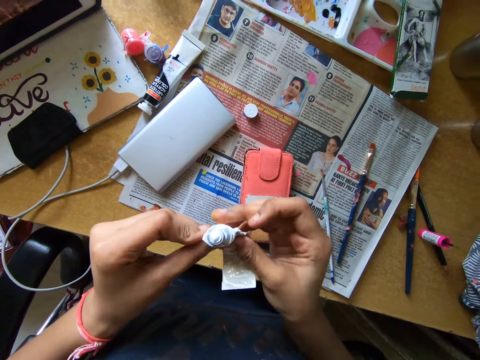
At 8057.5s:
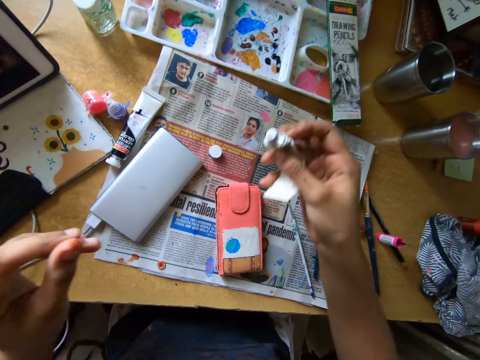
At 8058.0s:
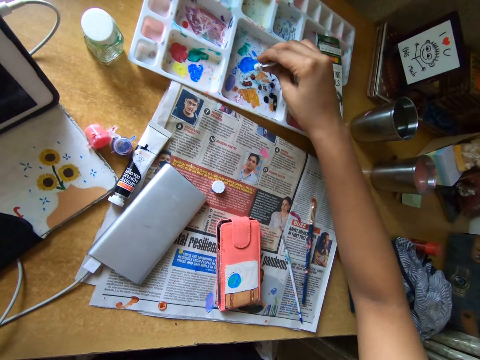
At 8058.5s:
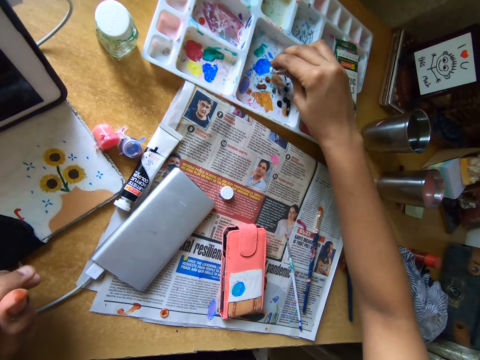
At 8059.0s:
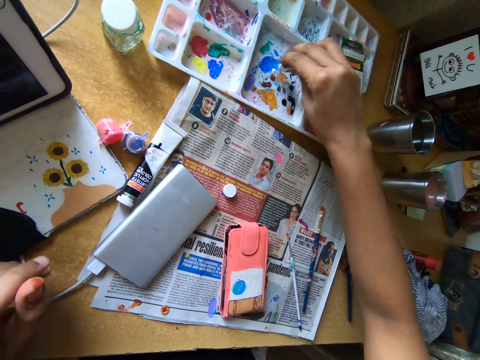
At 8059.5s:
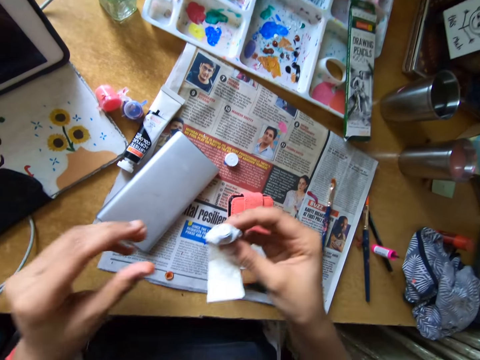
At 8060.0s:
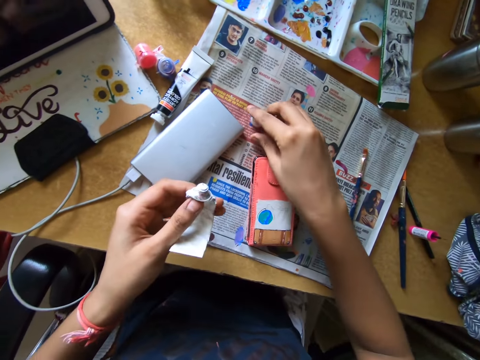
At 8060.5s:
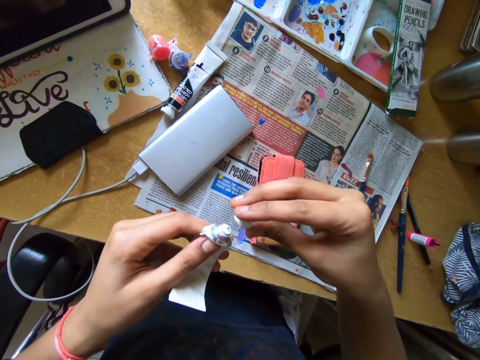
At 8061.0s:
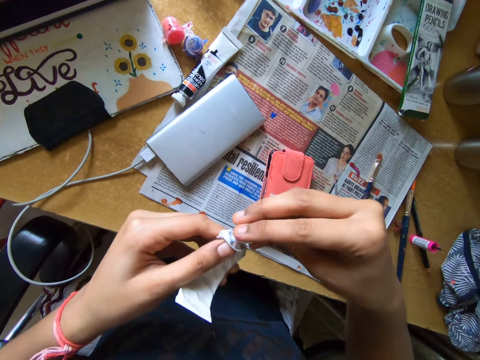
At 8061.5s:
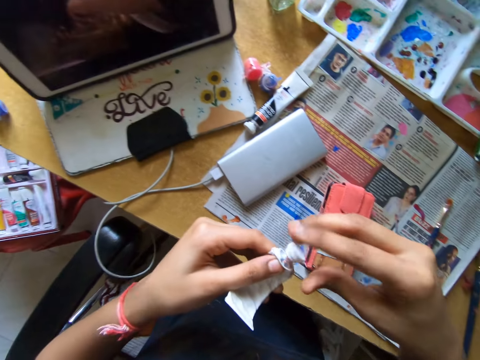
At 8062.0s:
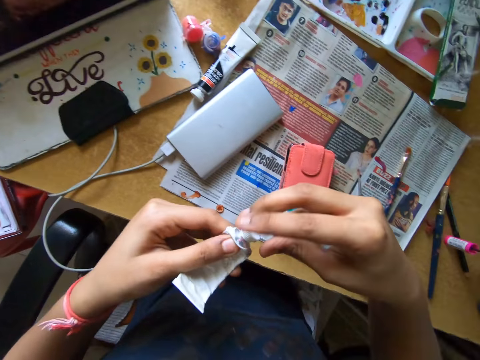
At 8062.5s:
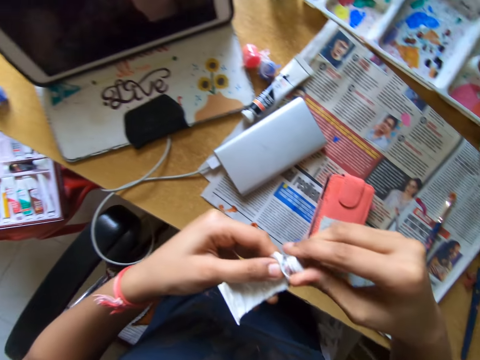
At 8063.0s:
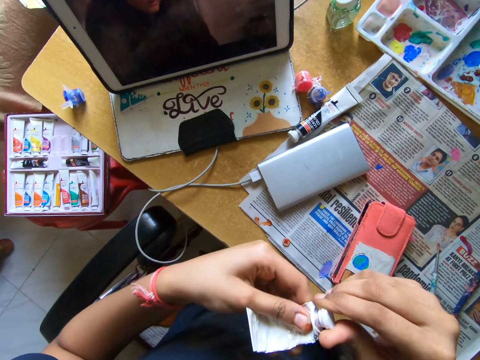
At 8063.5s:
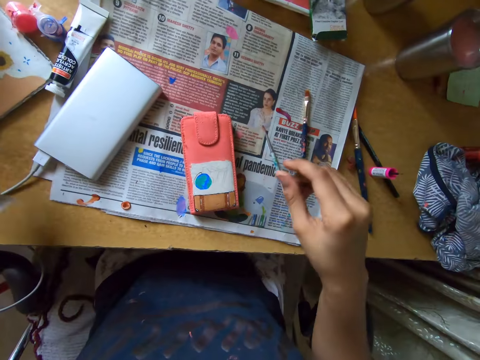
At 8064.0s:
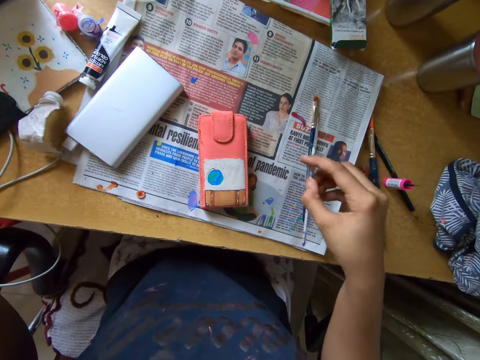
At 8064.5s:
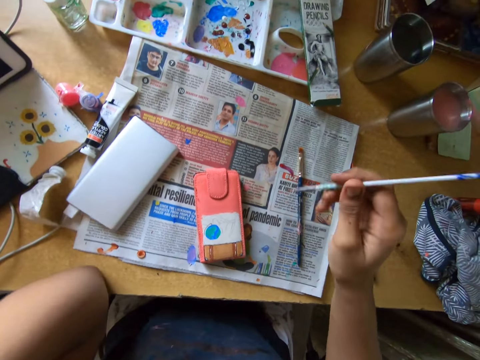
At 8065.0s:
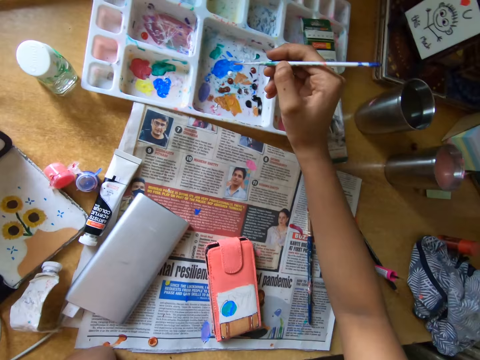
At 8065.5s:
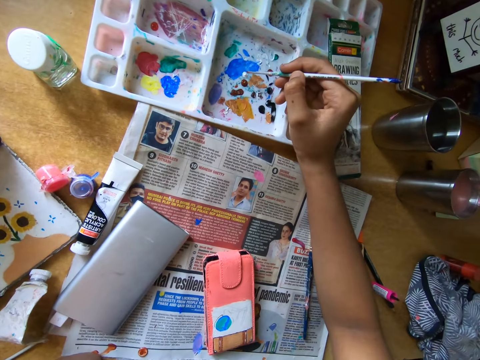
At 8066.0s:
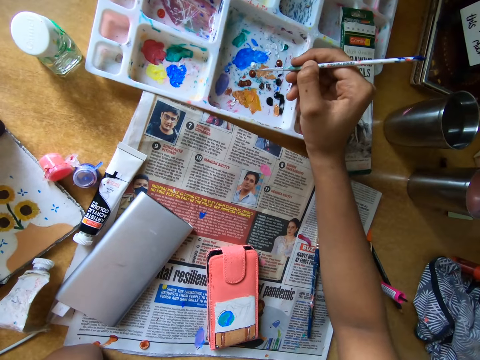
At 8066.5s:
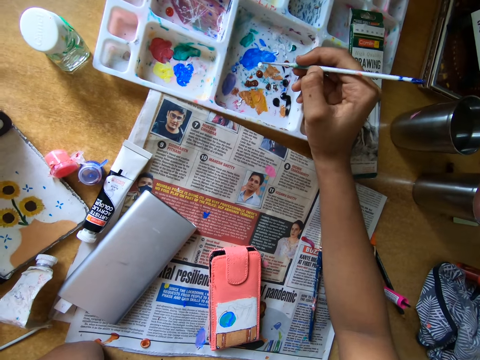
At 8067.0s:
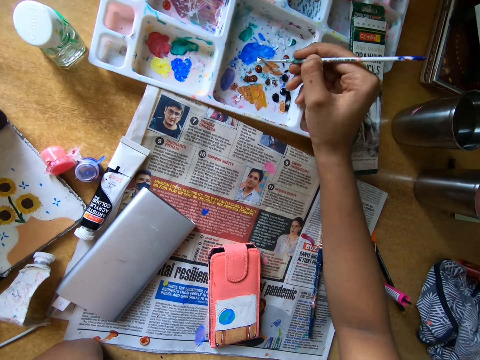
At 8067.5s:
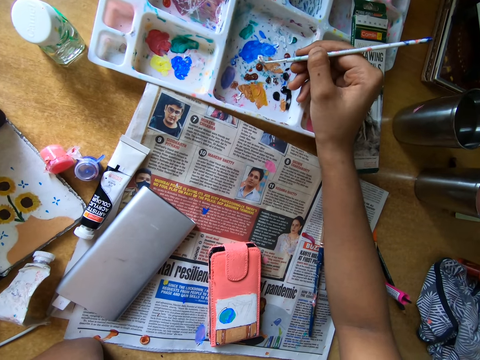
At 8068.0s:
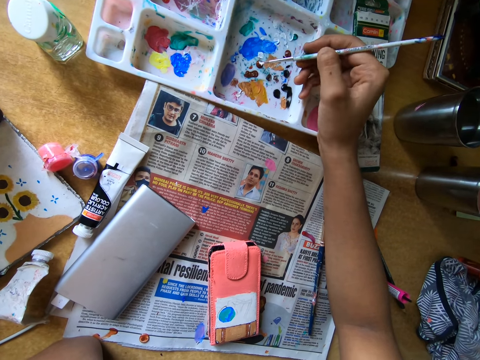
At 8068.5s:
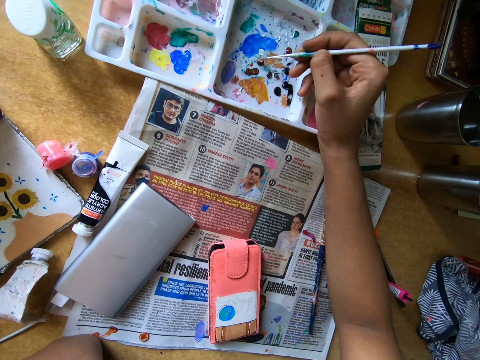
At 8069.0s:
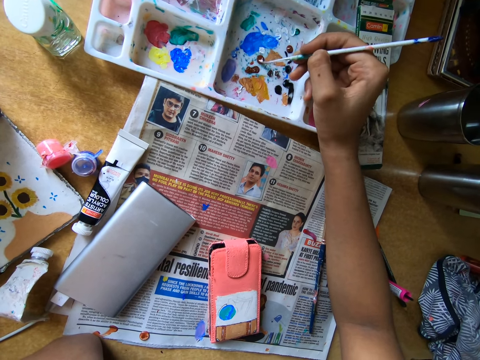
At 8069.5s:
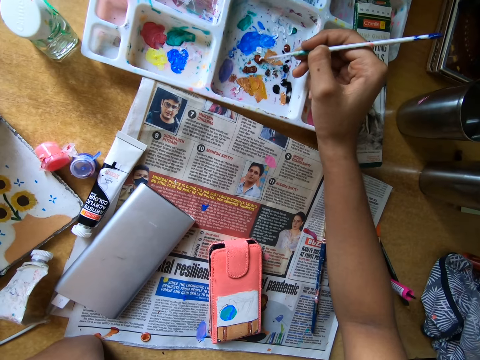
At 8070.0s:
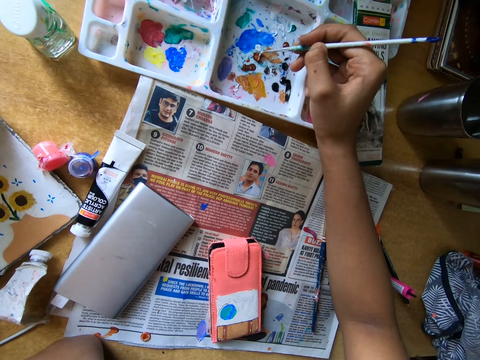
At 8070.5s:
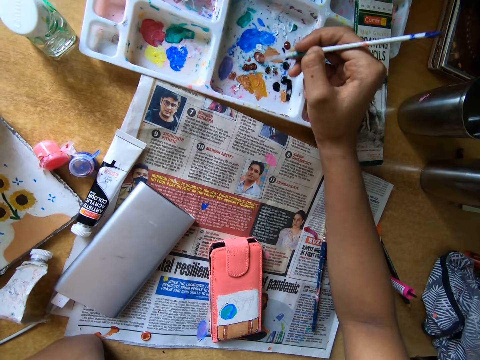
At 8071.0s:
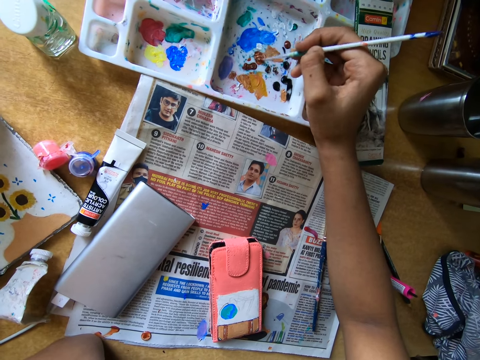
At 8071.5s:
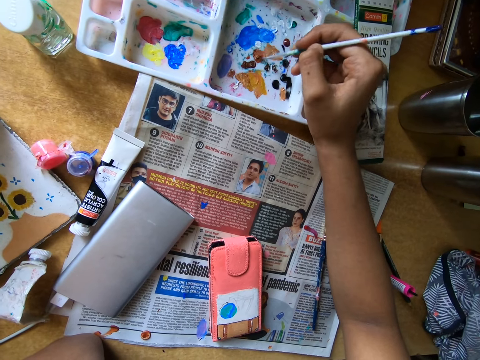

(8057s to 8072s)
The camera wearer pours paint in the paint palette with the paint tube in his right hand. He passes the paint tube from his right hand to his left hand. He picks up the lid from the table with his right hand. He closes the paint tube with the lid in his right hand. He puts down a paint bottle on the table. He picks up the paintbrush from the table with his right hand. He scoops paint from the paint palette with the paintbrush. He mixes the paint in the paint palette with the brush in his right hand.

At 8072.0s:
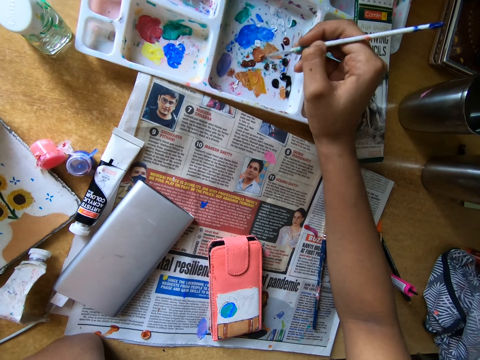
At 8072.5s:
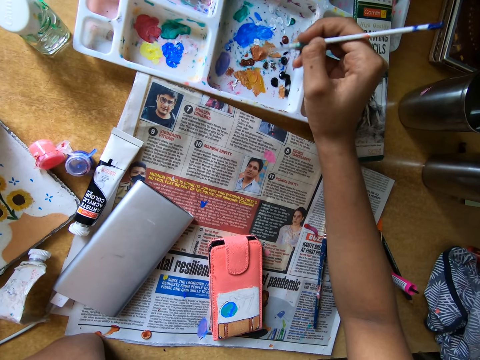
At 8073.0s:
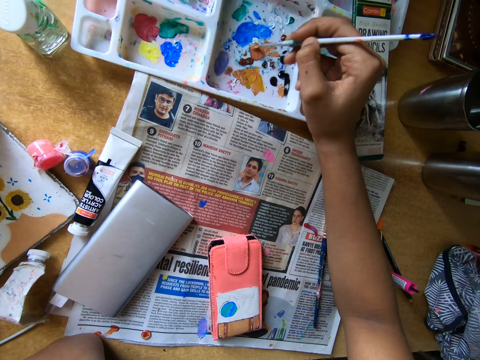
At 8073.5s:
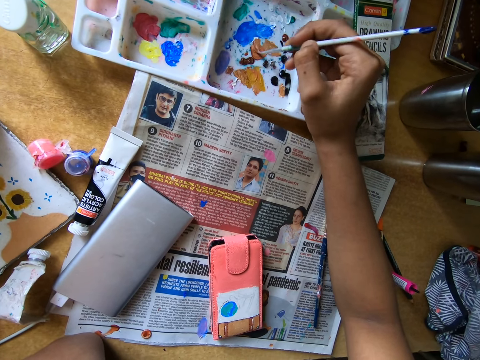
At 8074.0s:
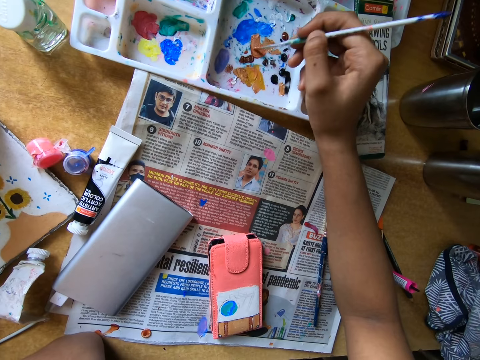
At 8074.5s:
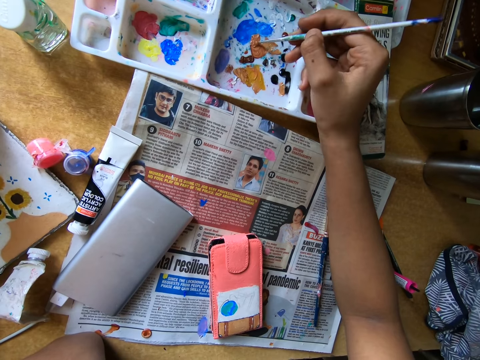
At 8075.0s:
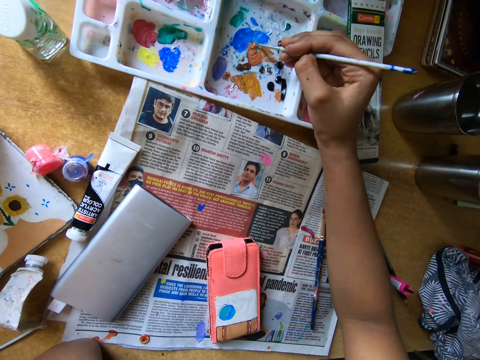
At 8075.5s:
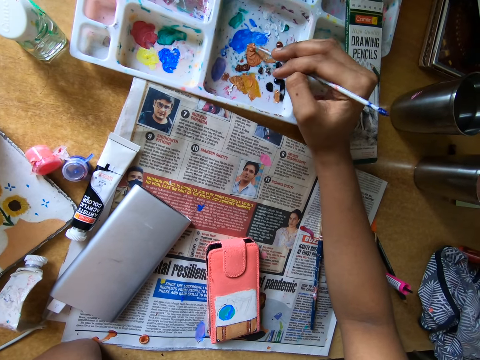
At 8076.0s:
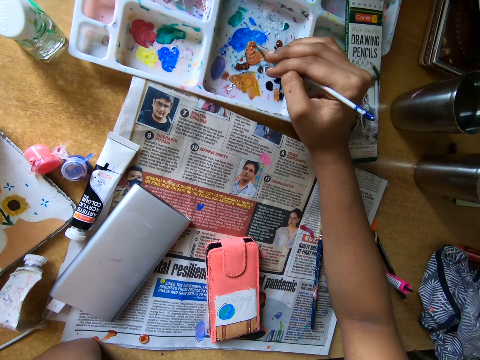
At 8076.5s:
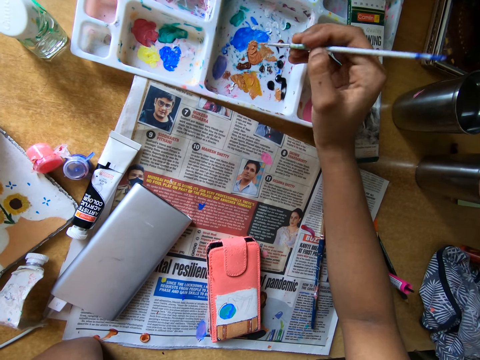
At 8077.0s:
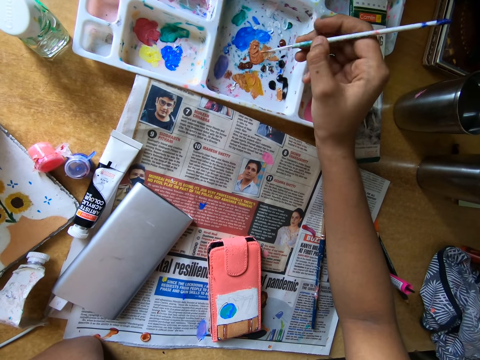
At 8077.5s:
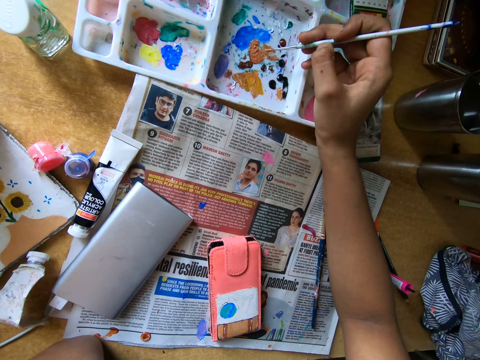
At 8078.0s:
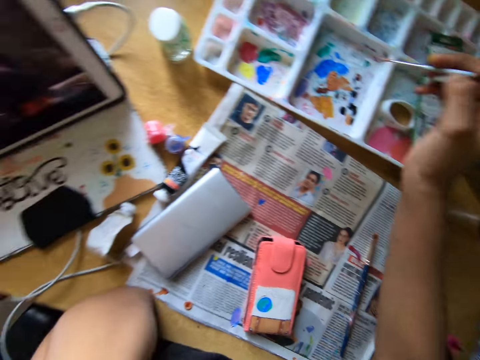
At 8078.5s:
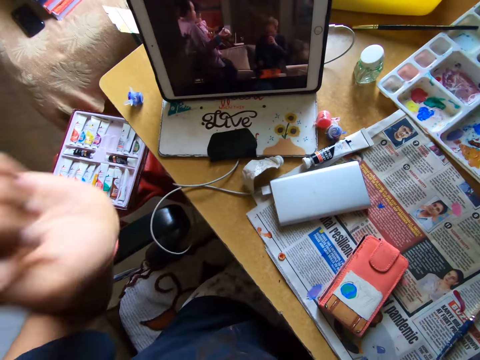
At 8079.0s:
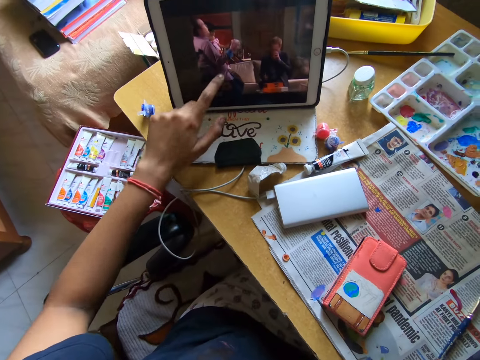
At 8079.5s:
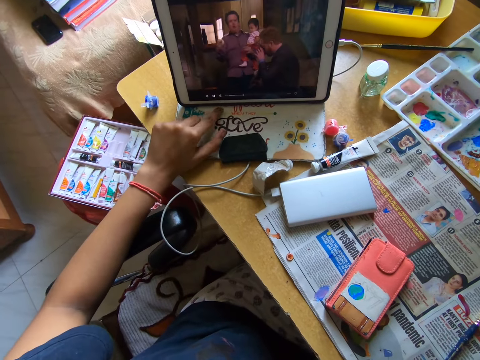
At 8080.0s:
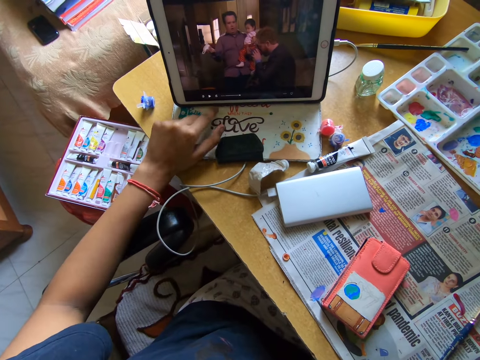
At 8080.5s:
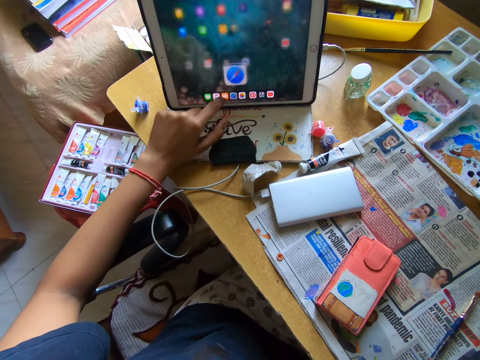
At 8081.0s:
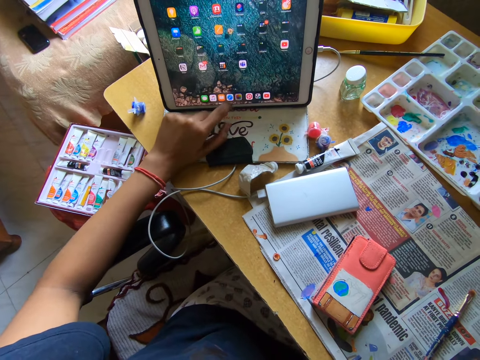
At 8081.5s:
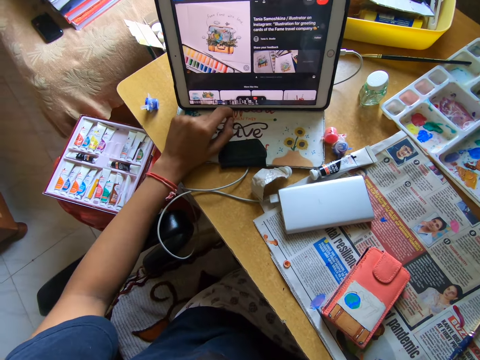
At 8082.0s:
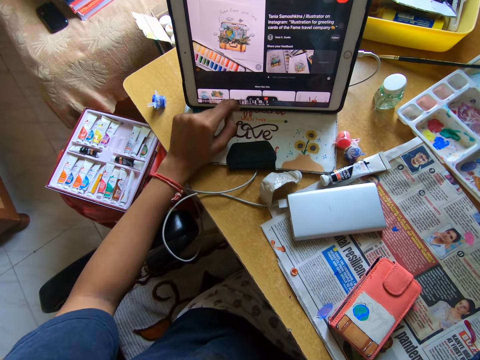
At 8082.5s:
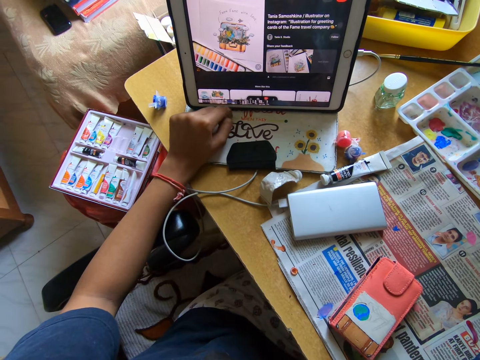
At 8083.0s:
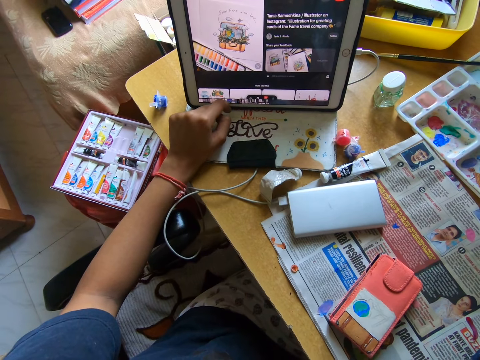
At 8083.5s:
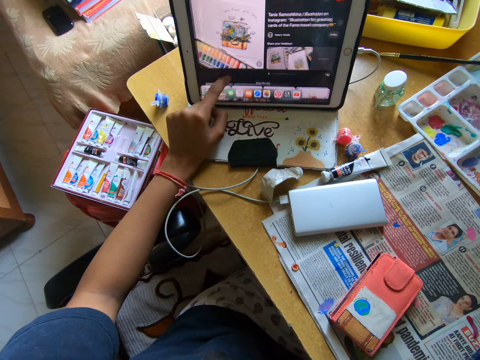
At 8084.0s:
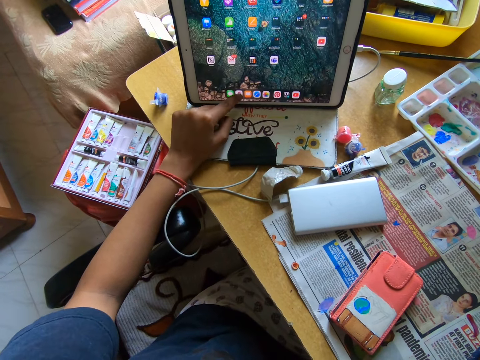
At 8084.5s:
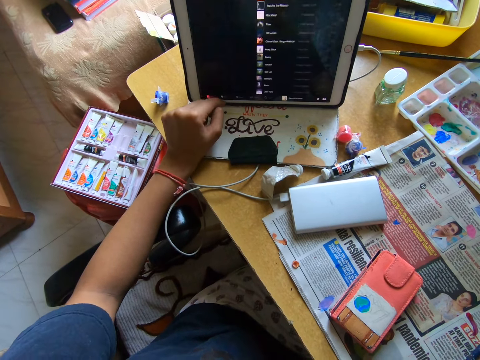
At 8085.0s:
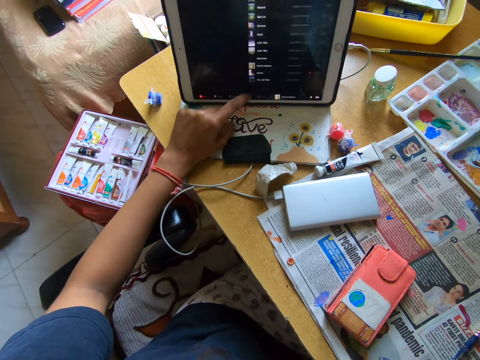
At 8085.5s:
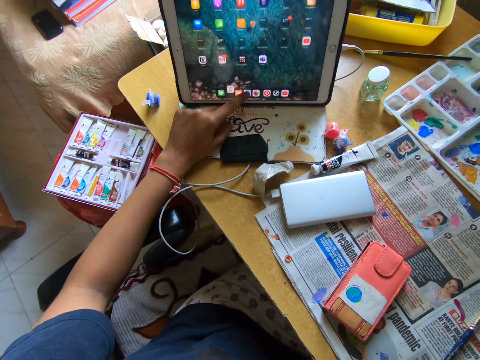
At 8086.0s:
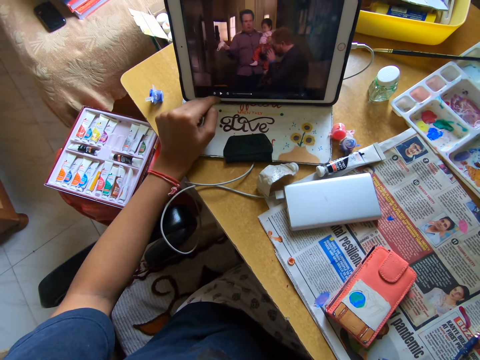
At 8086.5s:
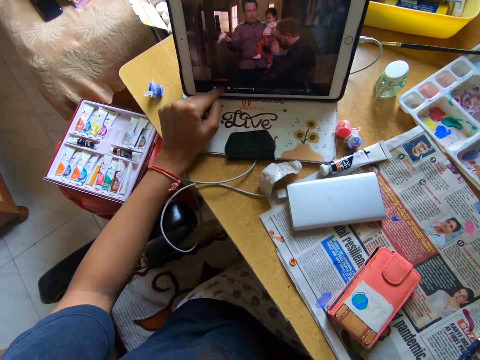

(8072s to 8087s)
The camera wearer smears paint on a paint palette. They look around a room. They operate the tablet phone on the table with his left hand. They look around the room. They operate the tablet with her hand.
